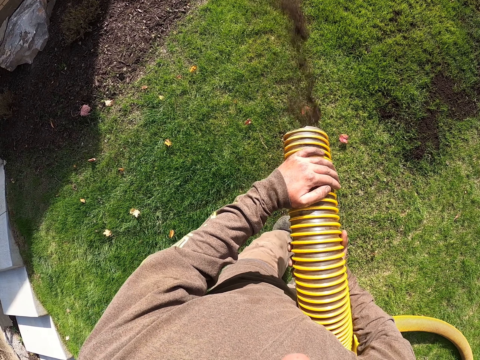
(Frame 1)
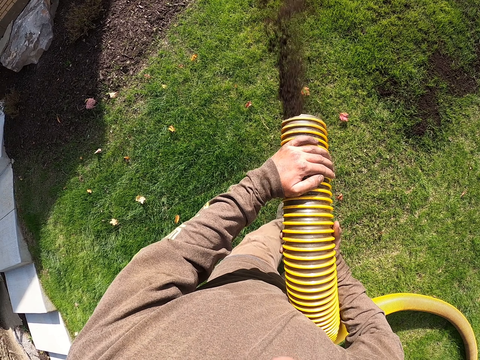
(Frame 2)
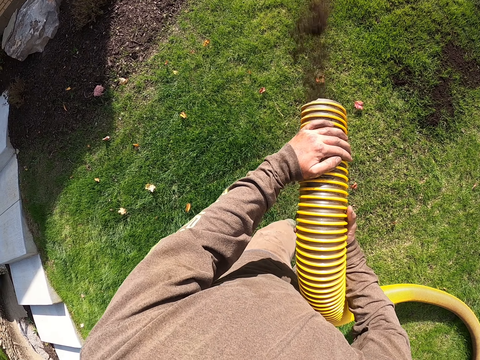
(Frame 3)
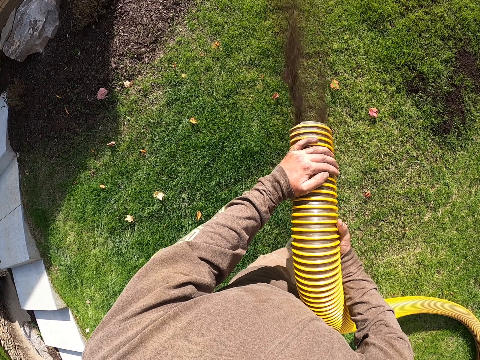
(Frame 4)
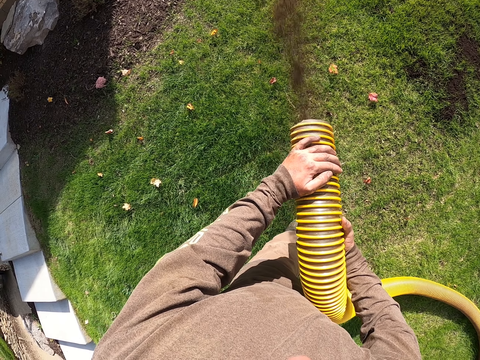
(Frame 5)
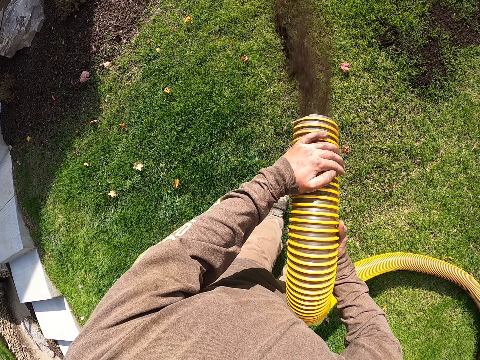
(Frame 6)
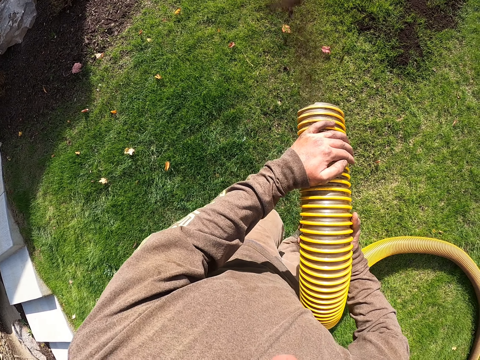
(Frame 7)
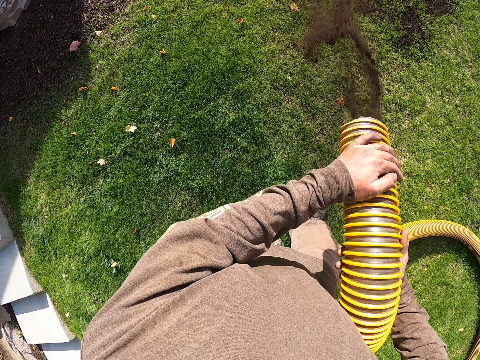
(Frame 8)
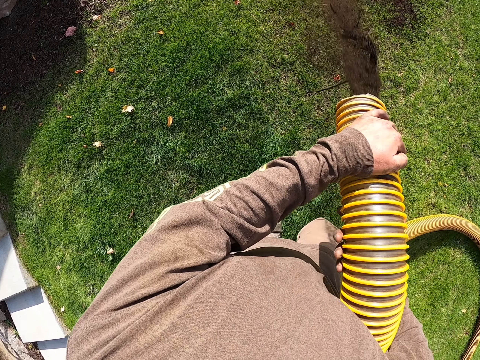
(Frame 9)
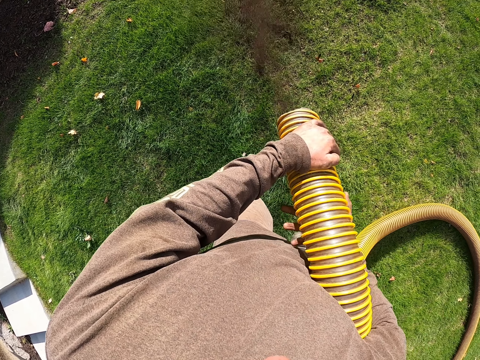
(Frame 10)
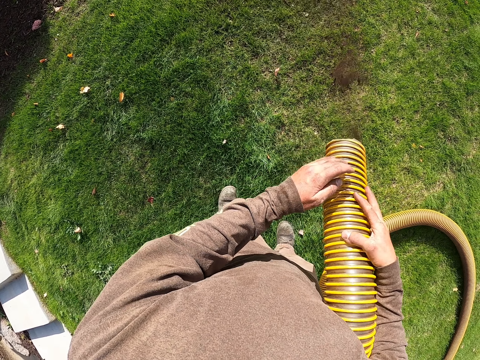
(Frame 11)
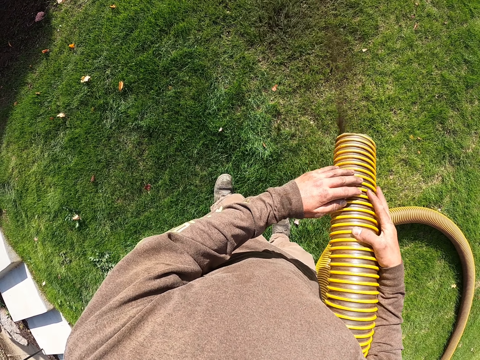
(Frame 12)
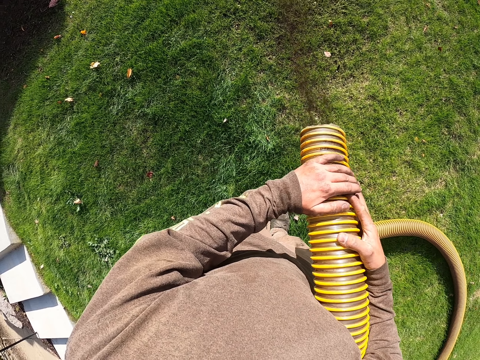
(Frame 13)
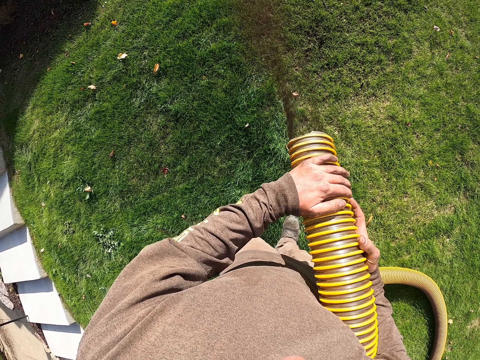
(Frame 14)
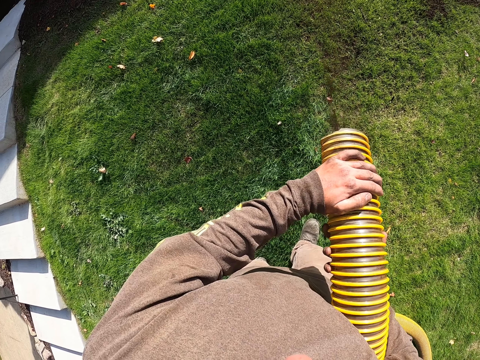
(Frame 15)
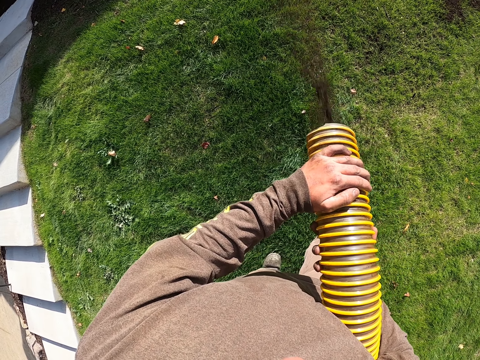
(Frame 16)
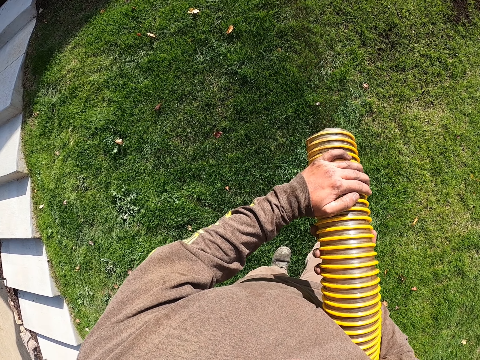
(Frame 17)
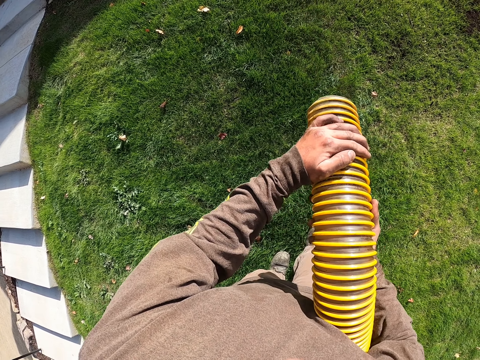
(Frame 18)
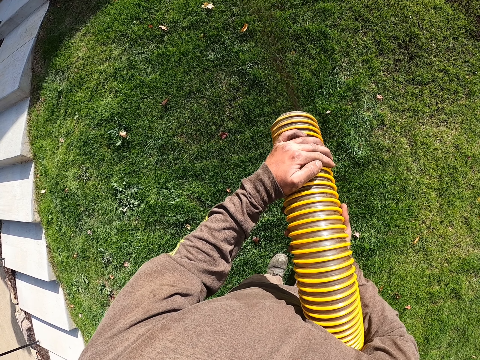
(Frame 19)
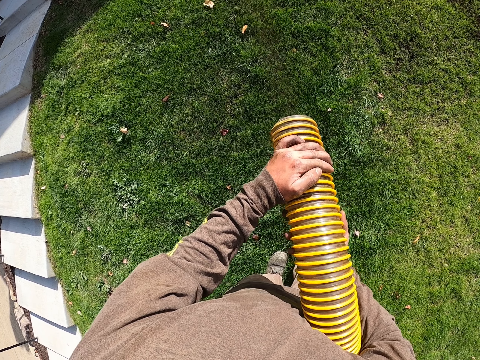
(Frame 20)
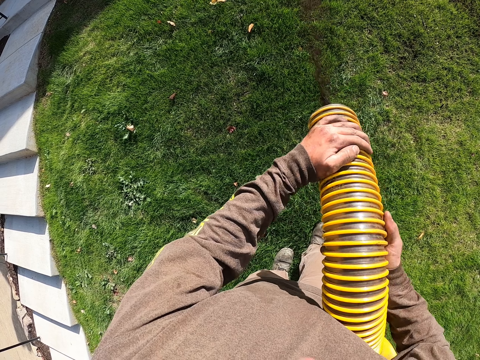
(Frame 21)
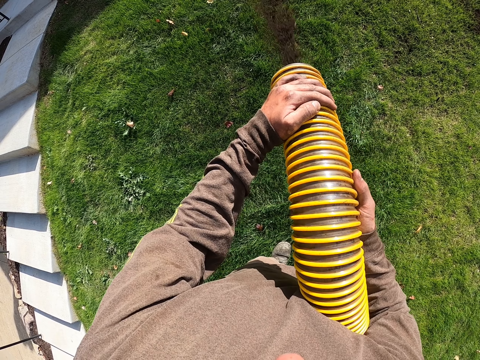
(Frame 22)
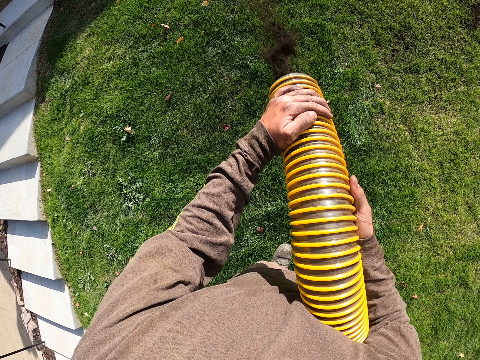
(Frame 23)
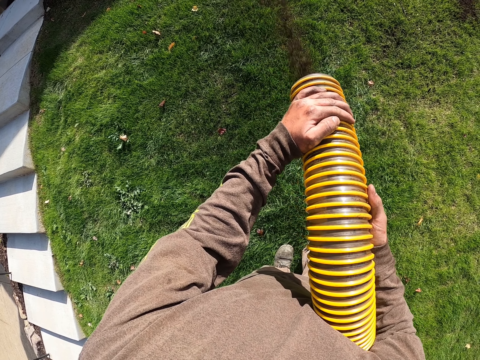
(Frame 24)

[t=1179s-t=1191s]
The camera wearer pours fertilizer on the grass with a pipe. They pour fertilizer on the grass with the pipe again. They hold the pipe with both hands.

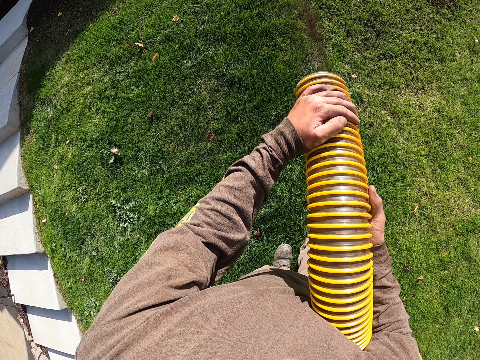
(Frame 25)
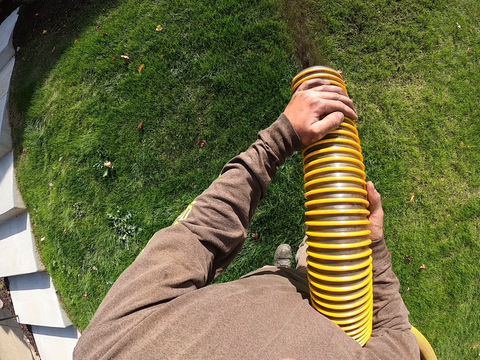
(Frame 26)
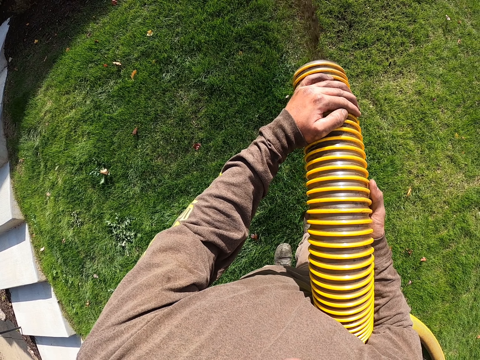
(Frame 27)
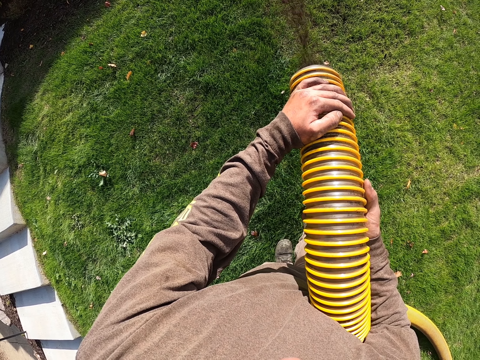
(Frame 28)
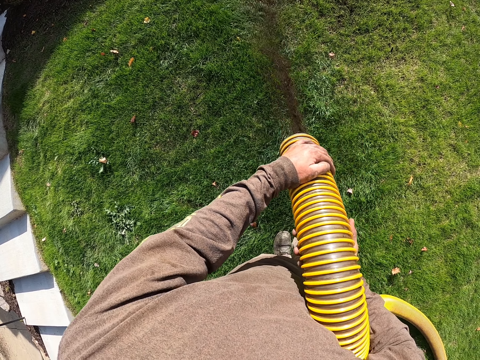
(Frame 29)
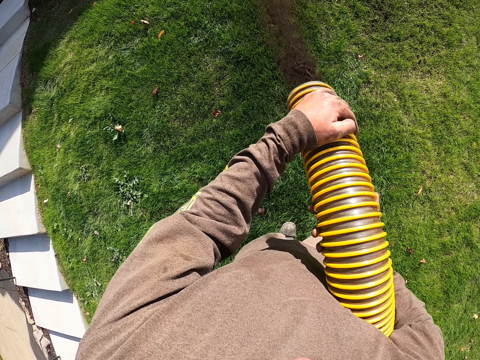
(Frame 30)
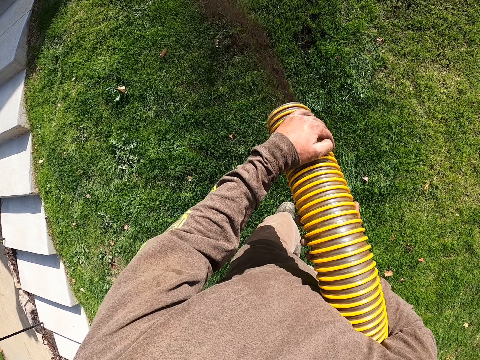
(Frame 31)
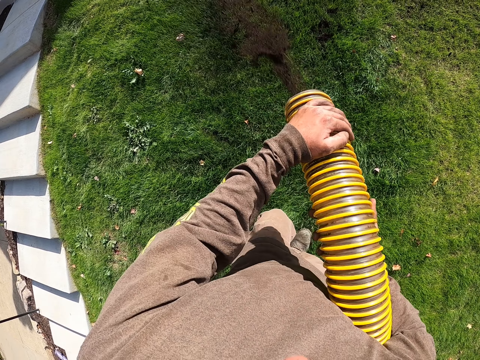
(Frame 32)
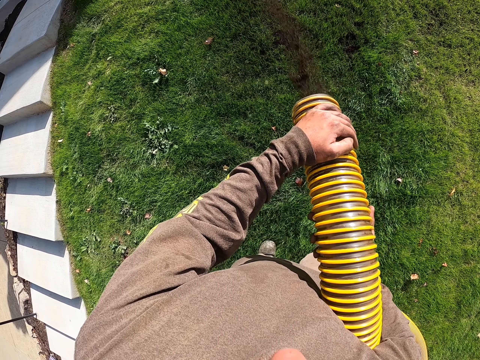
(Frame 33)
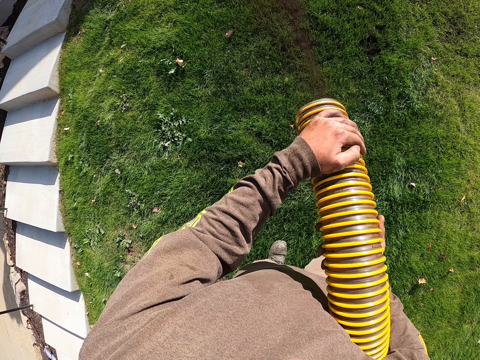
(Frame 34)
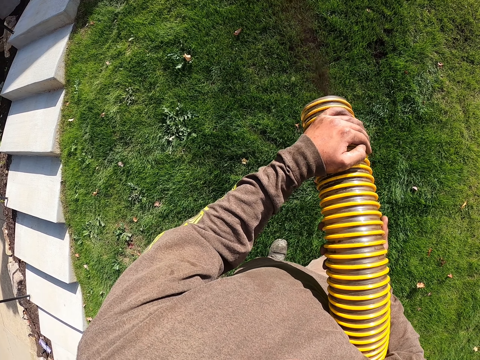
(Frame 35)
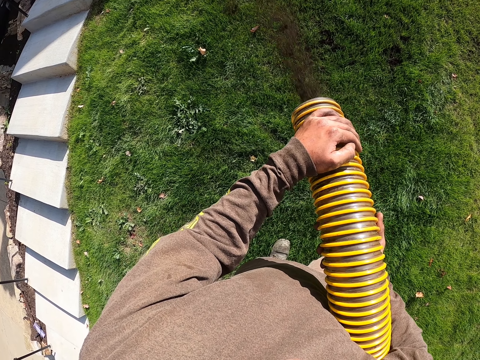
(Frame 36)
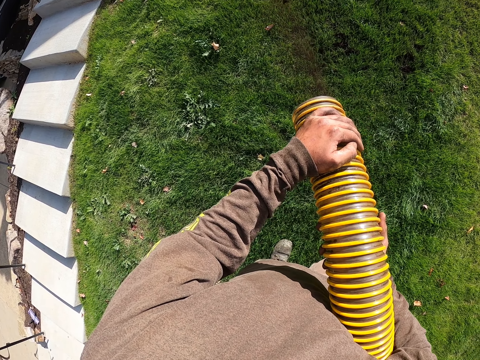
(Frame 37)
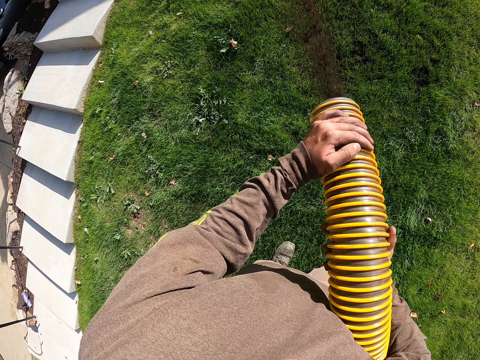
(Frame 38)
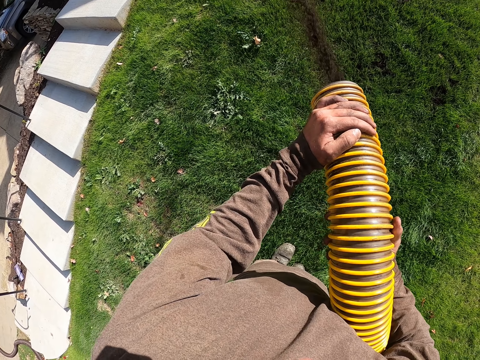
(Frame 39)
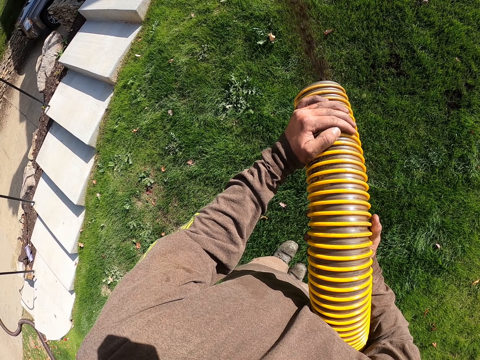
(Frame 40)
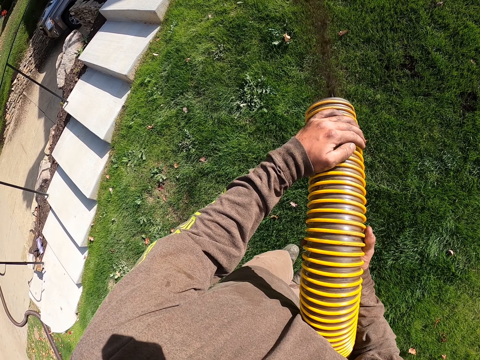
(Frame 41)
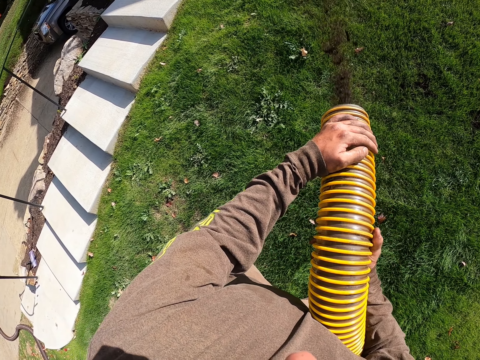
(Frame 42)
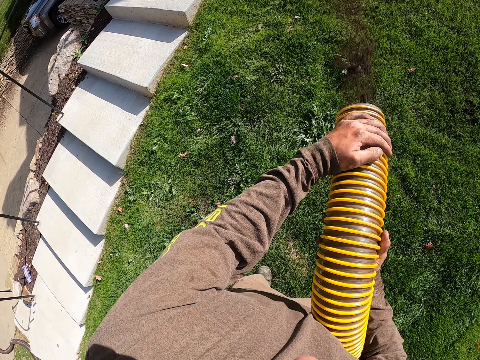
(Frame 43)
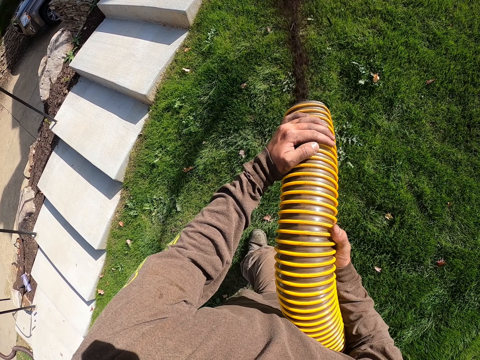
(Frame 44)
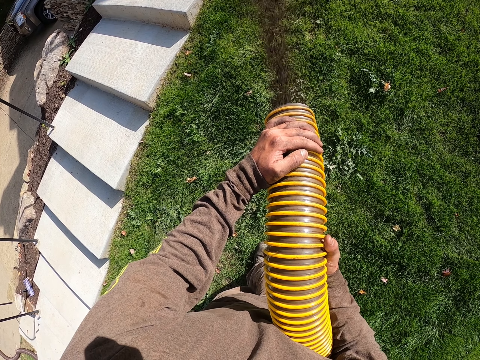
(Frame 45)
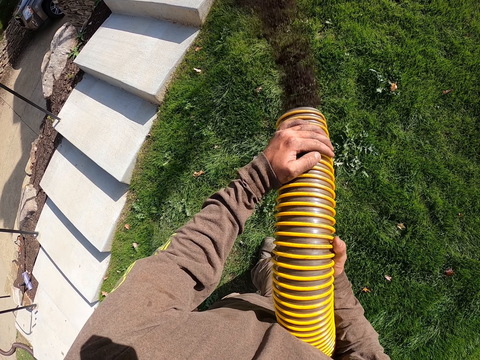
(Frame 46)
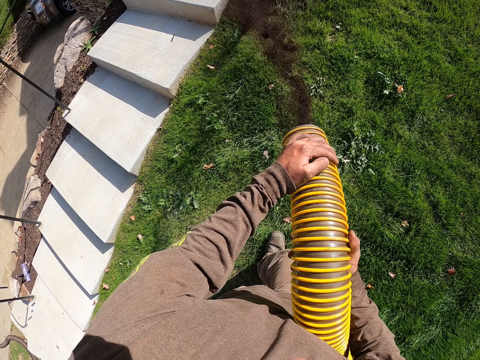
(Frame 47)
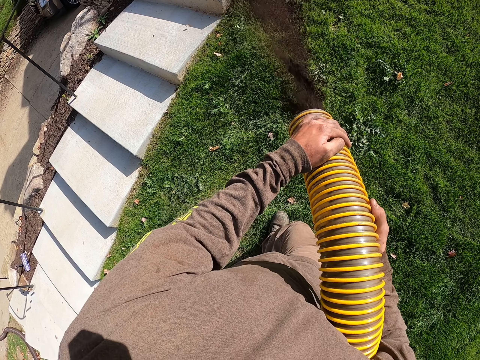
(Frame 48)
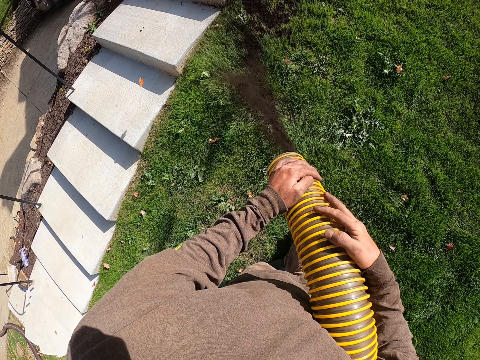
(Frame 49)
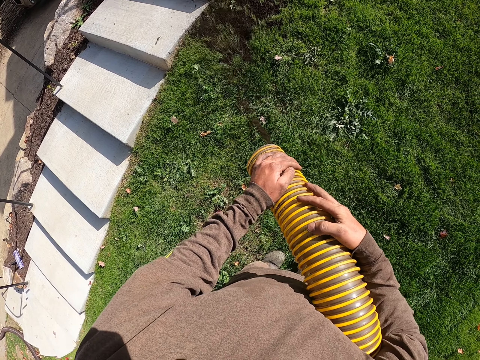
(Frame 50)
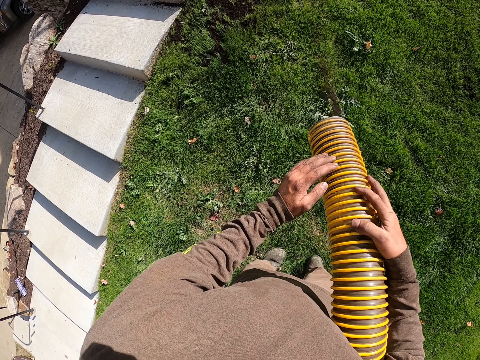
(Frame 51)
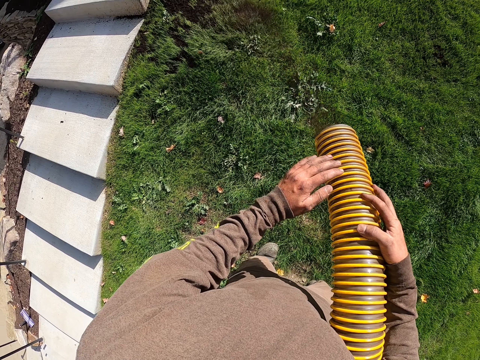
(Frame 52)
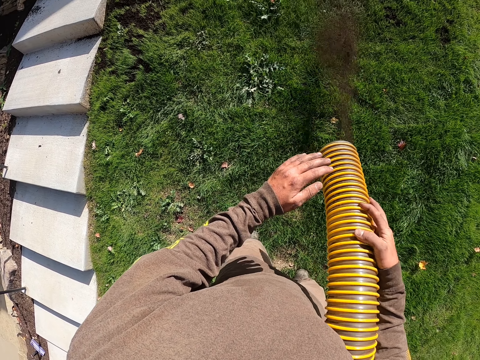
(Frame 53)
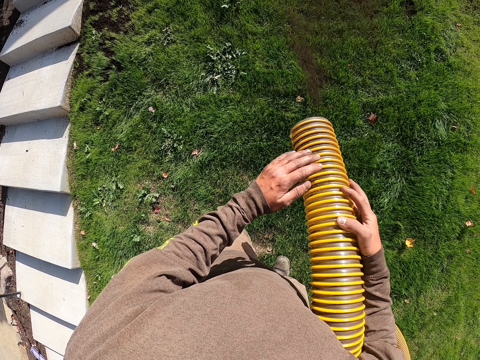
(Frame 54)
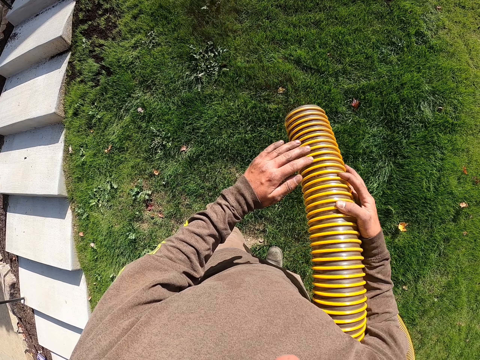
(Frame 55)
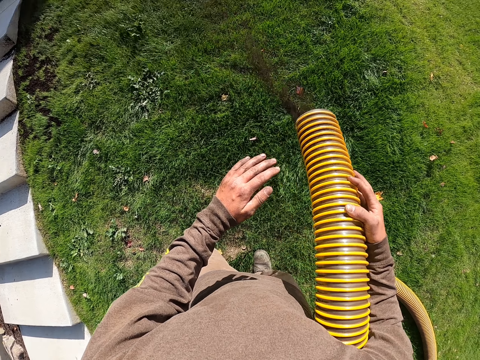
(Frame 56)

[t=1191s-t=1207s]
The camera wearer pours fertilizer on the grass with a pipe. They pour fertilizer on the grass with the pipe again.
